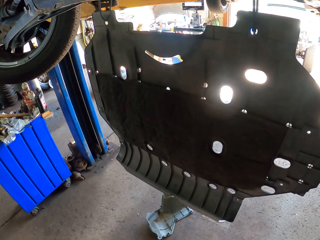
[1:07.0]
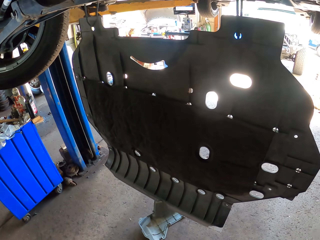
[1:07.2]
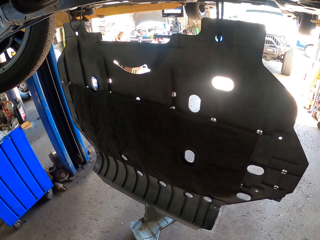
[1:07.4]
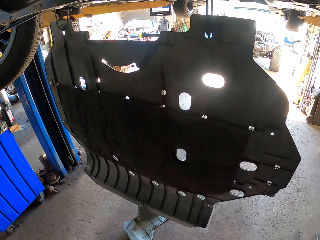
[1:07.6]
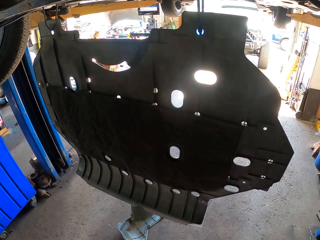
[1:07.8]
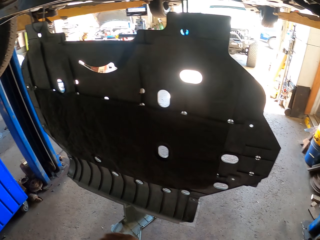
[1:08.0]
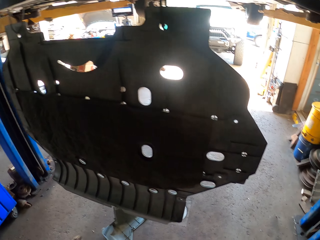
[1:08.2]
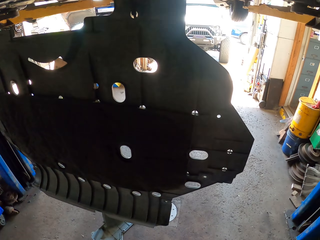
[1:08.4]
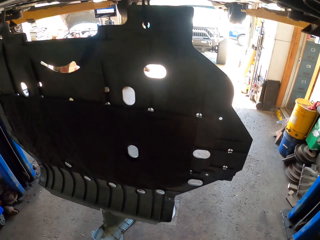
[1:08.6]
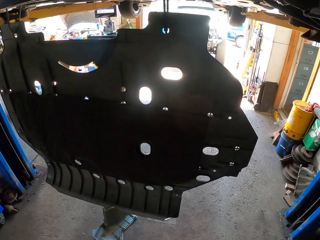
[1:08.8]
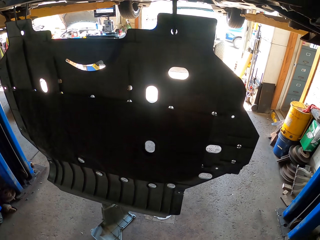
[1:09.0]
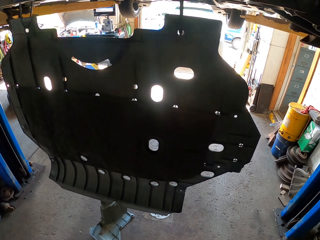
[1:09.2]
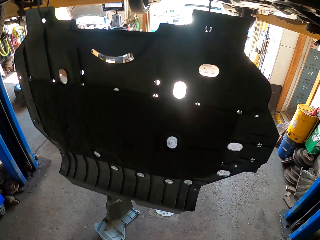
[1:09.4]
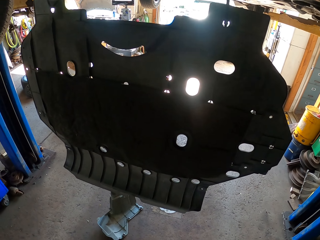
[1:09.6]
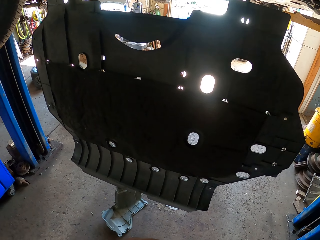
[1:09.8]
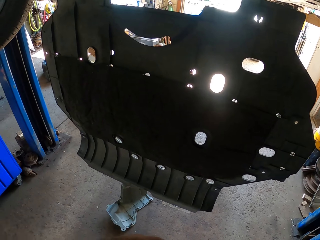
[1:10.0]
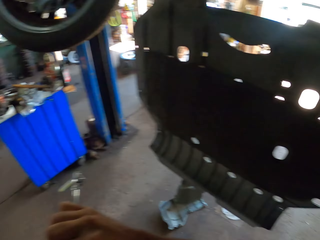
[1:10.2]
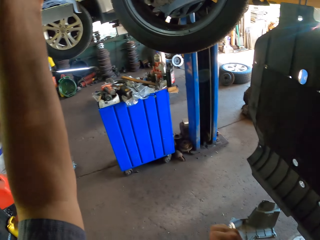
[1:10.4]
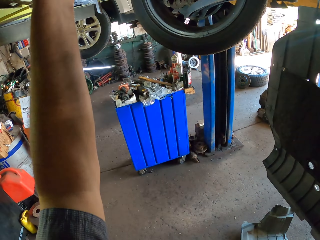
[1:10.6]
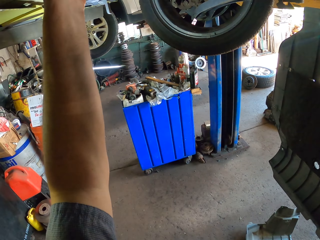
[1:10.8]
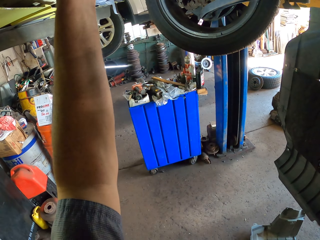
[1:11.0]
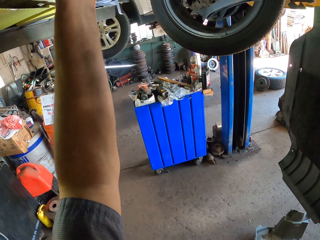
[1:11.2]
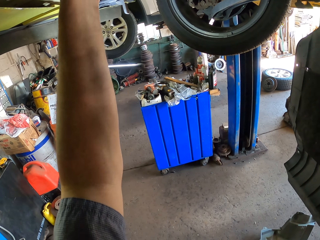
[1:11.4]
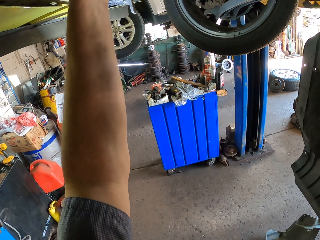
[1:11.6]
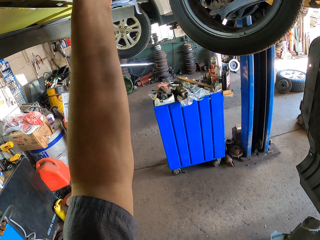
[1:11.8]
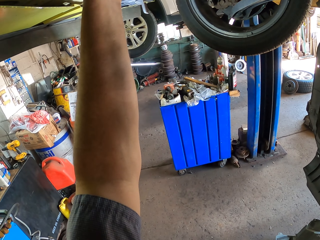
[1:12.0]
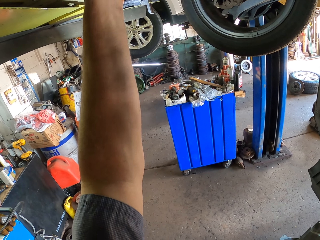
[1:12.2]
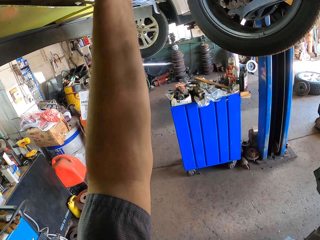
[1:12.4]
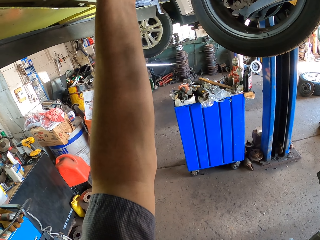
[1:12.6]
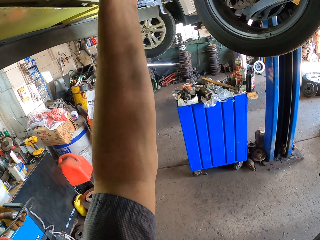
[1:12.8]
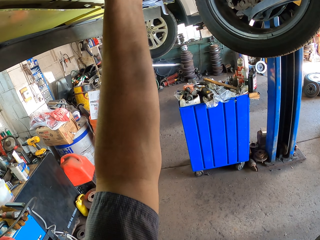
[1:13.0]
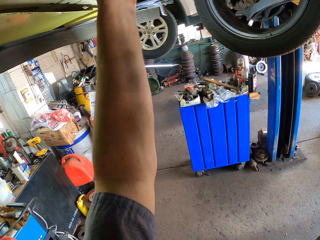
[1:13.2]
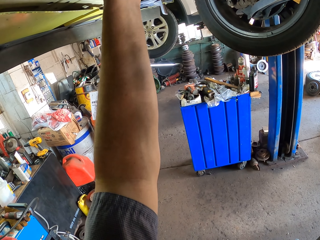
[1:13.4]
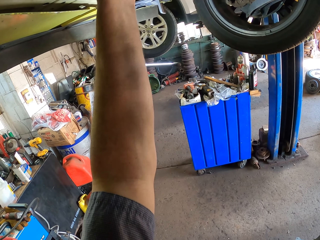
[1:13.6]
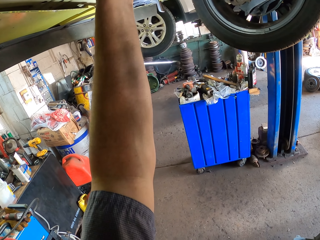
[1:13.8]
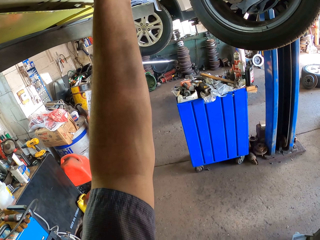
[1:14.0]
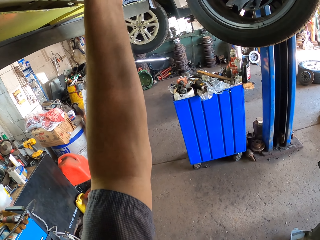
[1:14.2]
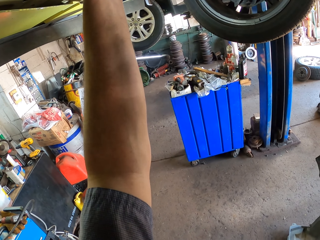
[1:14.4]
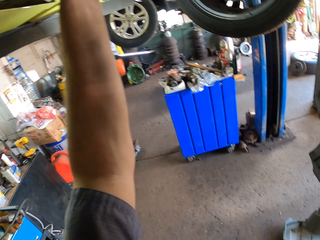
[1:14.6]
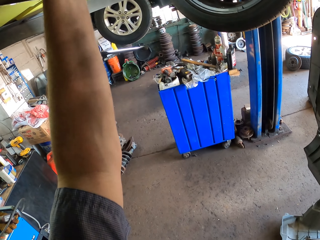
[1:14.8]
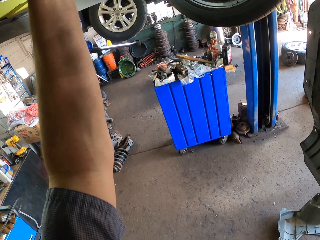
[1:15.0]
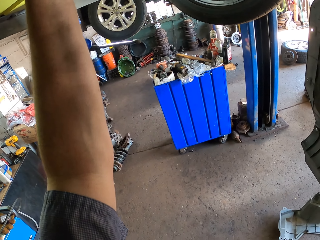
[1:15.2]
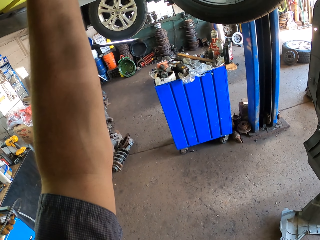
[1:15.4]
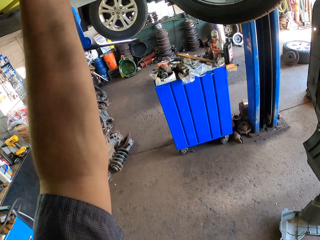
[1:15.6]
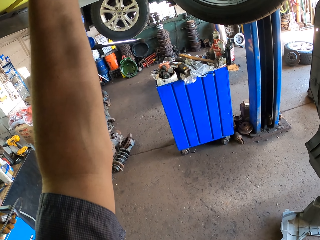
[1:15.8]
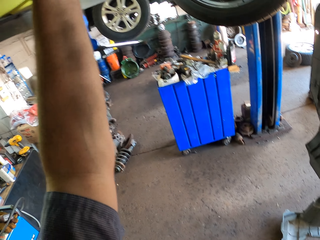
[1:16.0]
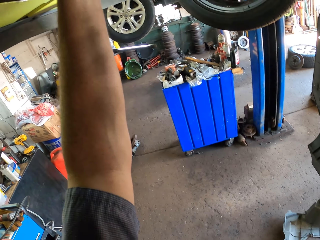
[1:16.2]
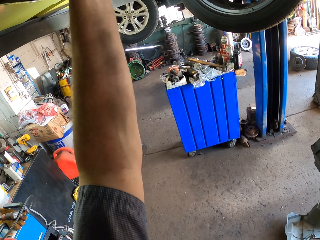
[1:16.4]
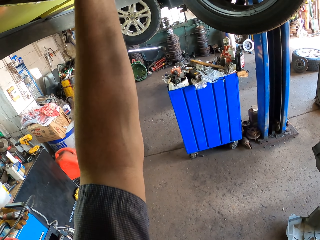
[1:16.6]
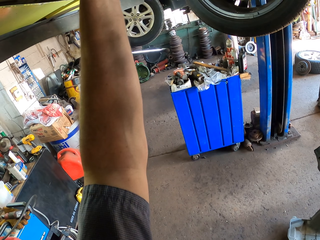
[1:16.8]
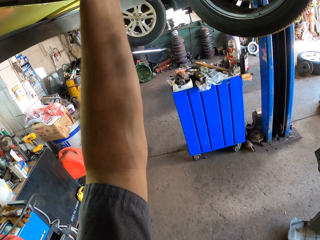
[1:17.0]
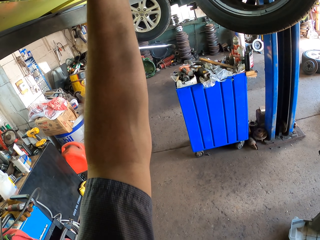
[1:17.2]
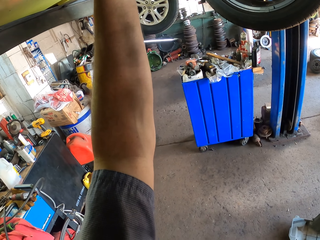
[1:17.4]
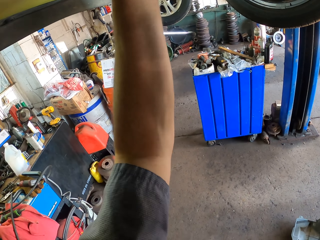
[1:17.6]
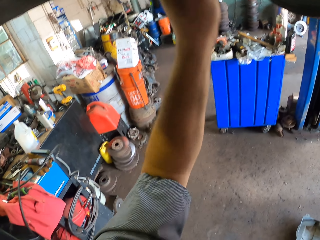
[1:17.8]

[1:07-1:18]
The camera wearer looks around the workshop. They fix the car with a spanner.

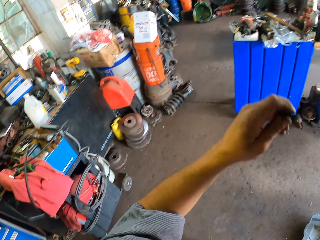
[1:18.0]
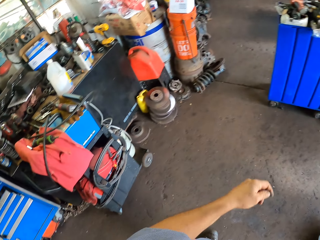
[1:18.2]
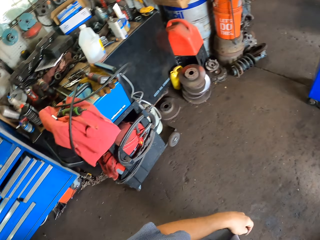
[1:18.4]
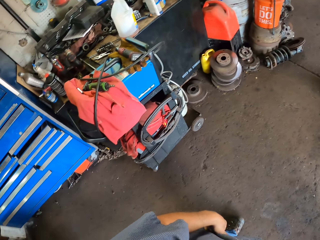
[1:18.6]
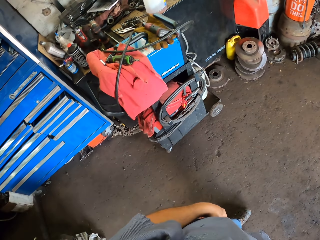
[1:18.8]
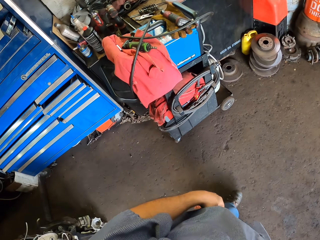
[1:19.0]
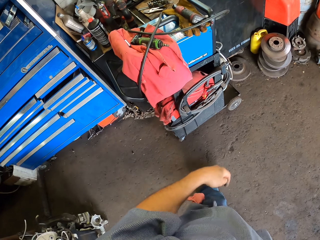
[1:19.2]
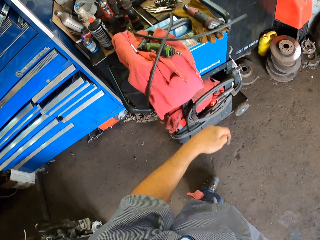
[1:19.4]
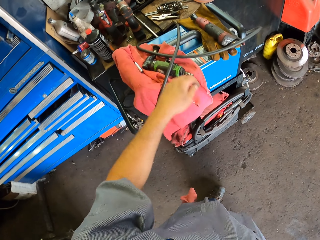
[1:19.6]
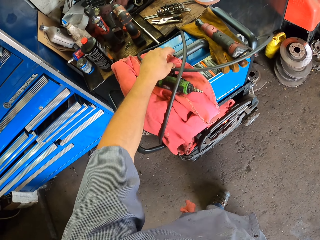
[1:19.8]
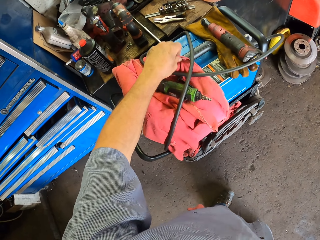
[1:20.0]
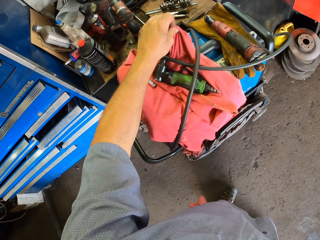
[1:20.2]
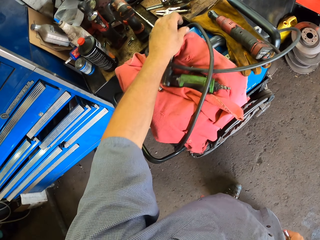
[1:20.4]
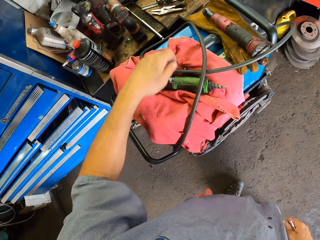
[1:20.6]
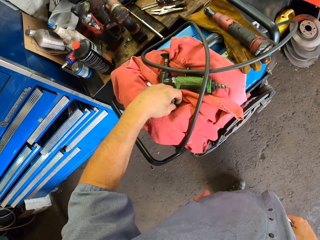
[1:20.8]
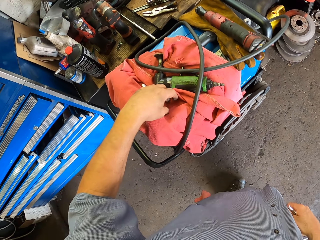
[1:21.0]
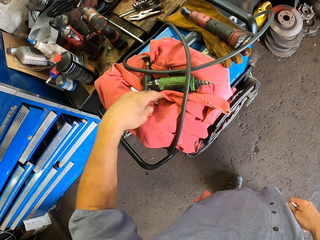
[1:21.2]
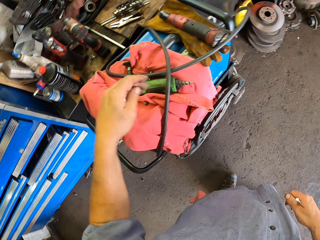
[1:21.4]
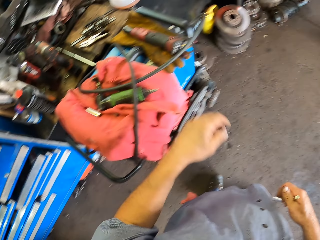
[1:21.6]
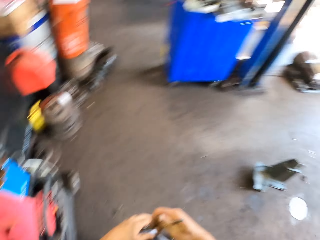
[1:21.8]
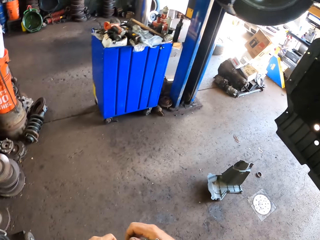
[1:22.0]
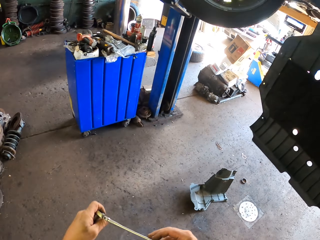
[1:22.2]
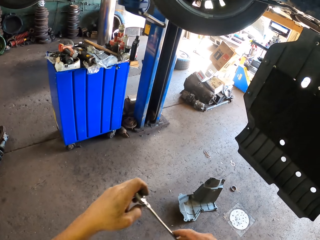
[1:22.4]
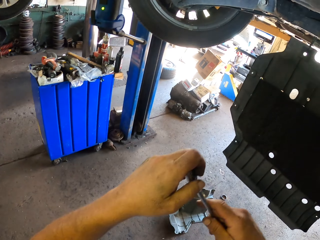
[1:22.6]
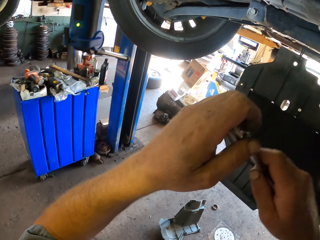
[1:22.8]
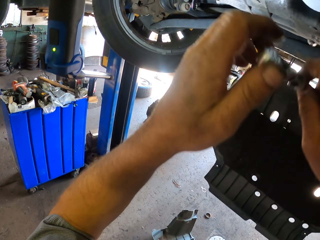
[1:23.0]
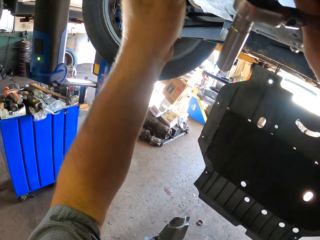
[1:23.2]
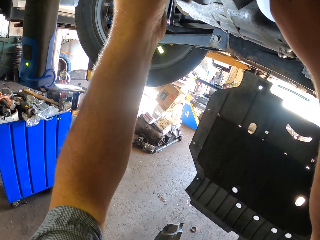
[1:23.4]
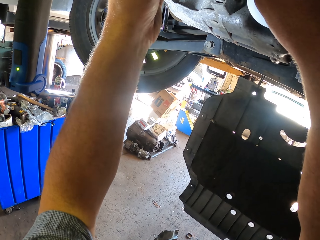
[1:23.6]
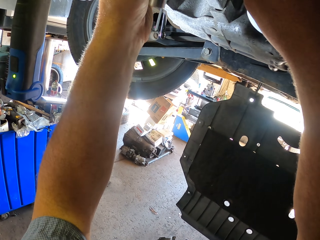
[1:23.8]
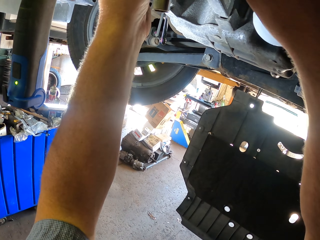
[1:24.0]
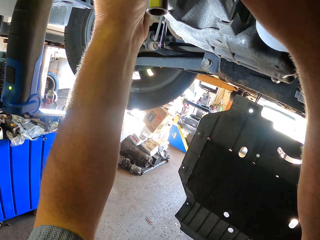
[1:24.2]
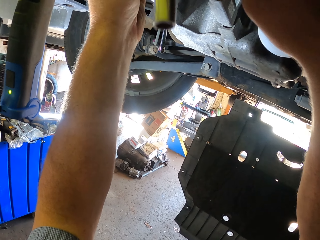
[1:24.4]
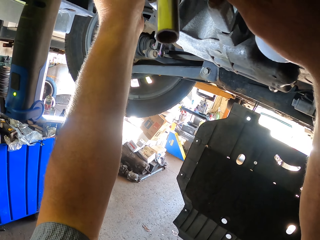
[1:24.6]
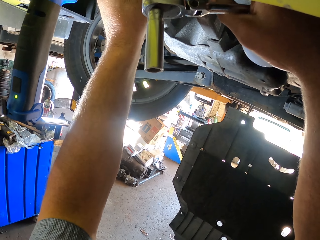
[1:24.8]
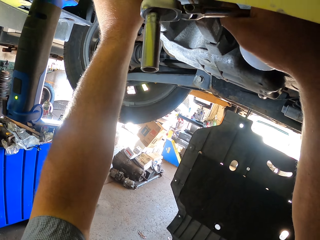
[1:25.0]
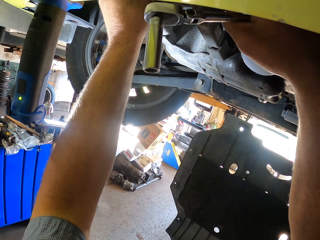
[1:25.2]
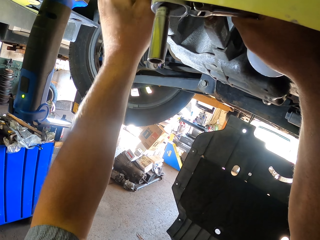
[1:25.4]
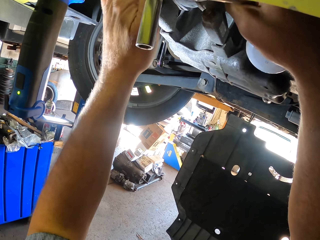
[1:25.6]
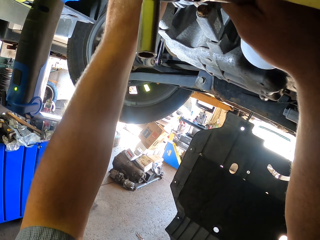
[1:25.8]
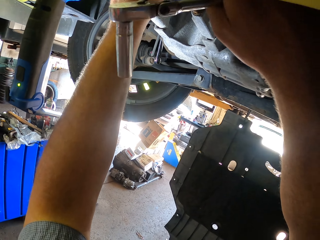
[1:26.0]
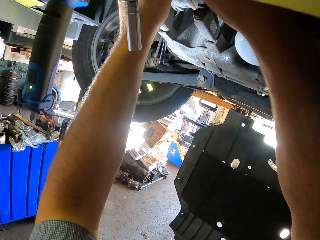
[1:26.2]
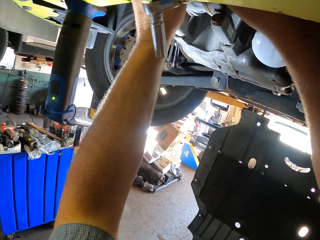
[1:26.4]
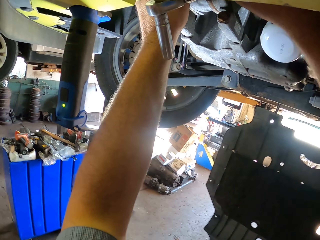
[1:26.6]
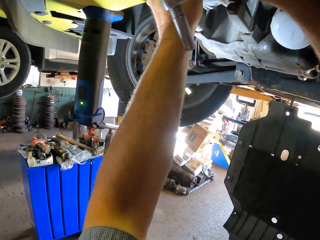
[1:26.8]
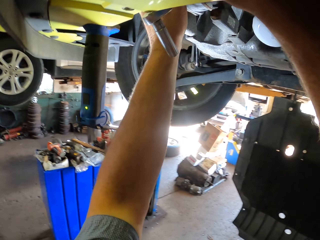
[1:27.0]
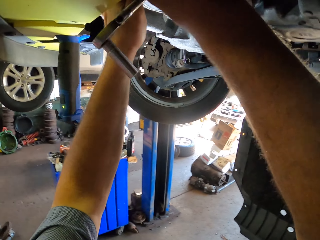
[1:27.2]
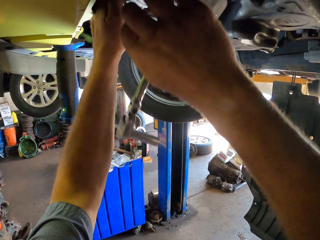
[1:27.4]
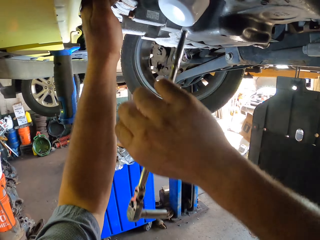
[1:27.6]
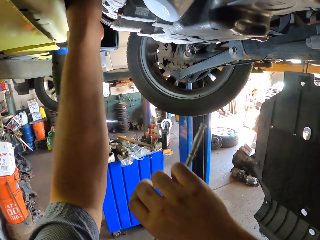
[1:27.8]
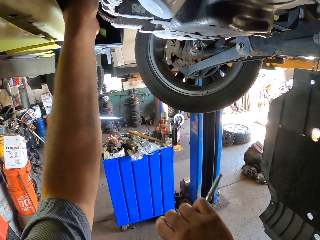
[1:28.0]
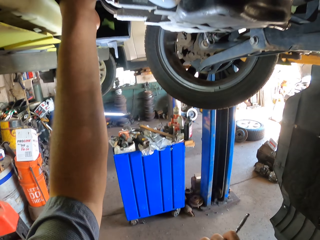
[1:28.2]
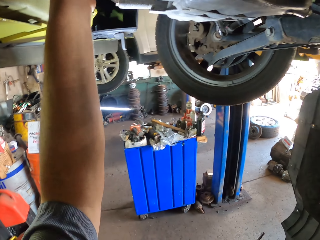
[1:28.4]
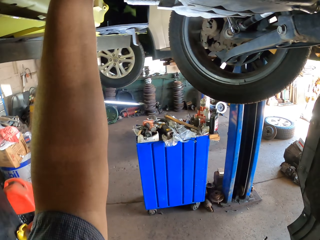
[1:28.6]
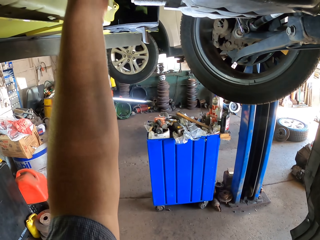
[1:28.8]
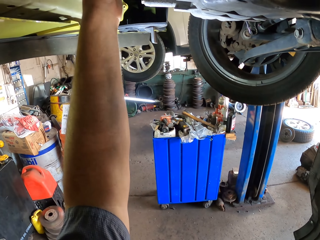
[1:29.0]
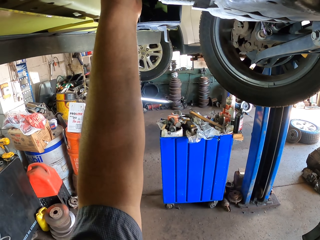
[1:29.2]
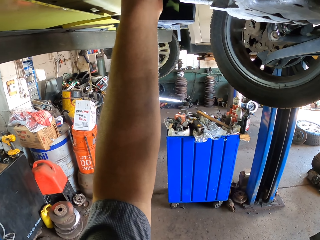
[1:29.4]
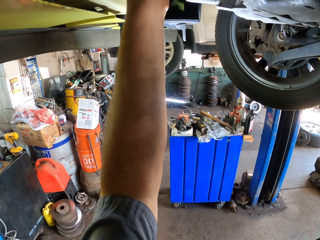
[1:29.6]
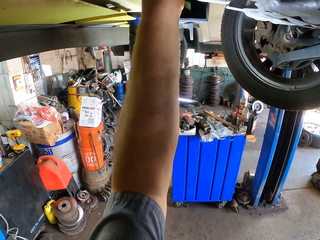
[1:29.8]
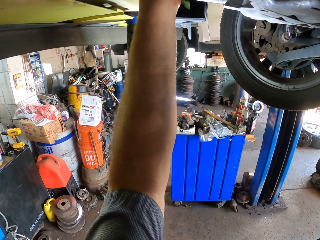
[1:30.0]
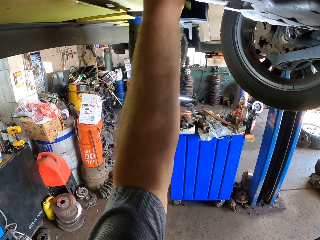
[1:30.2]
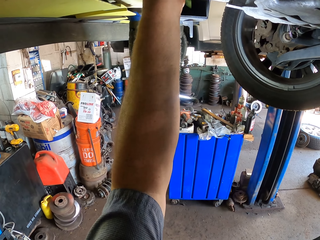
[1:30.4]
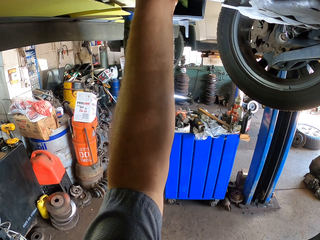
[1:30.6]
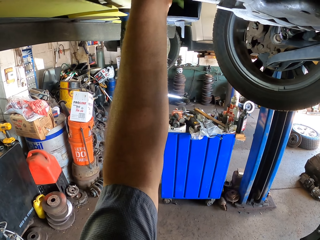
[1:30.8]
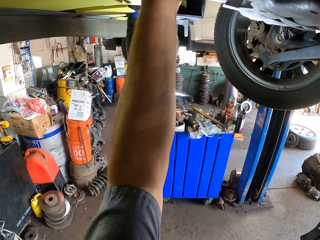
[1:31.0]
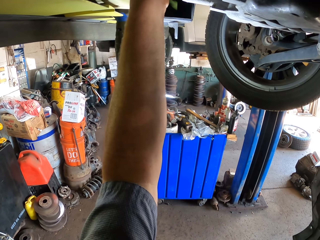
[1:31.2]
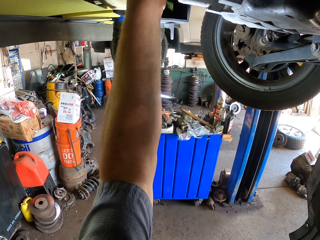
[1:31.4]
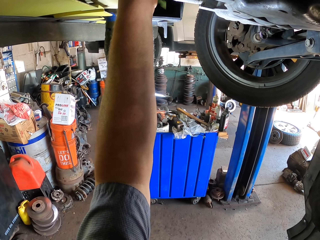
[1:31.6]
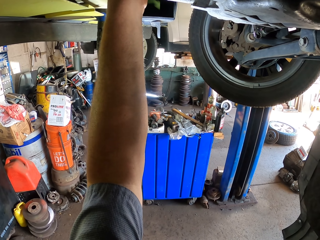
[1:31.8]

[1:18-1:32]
The camera wearer lifts a piece of cloth. They clean their hand on the cloth. They drop a bolt. They move around the workshop. They adjust the bolt. They fix the car.
